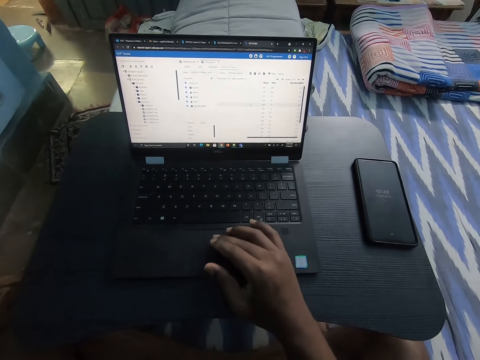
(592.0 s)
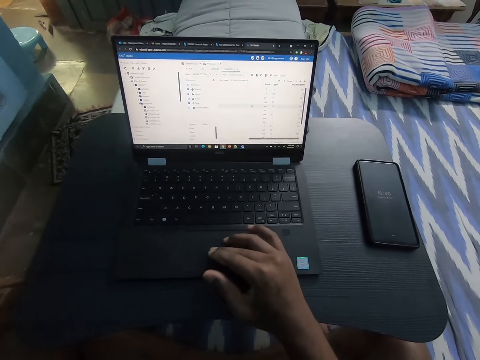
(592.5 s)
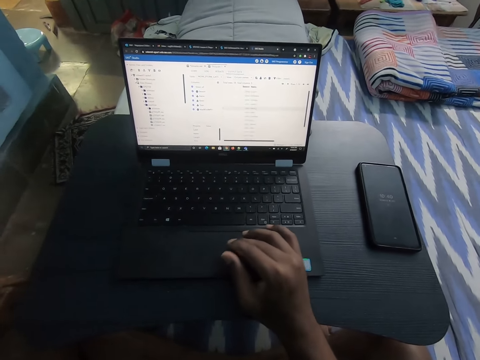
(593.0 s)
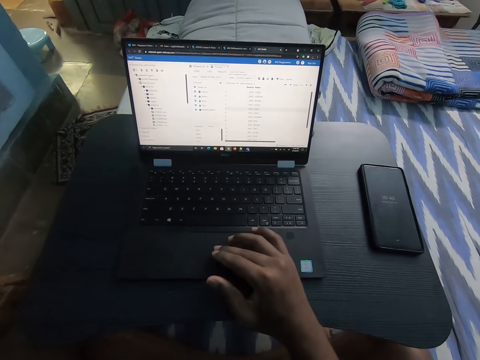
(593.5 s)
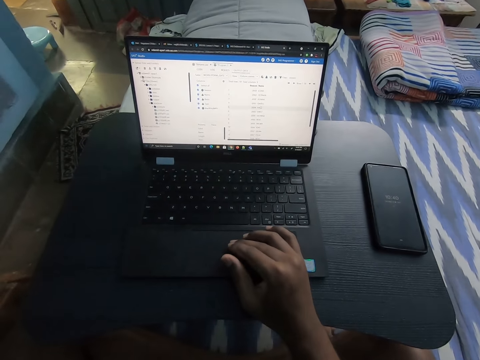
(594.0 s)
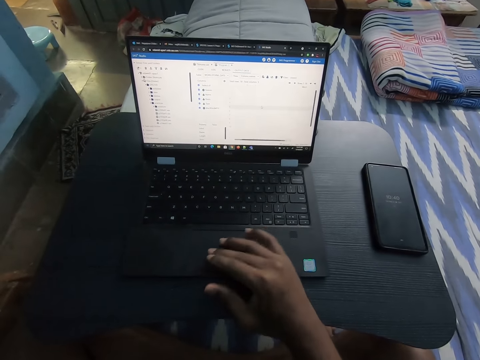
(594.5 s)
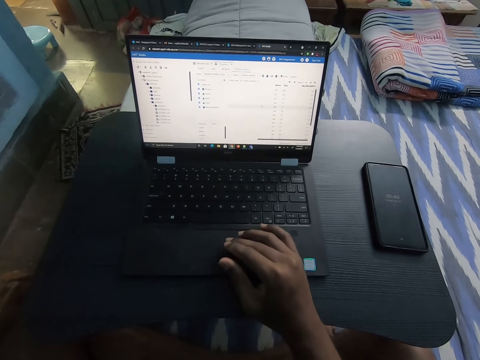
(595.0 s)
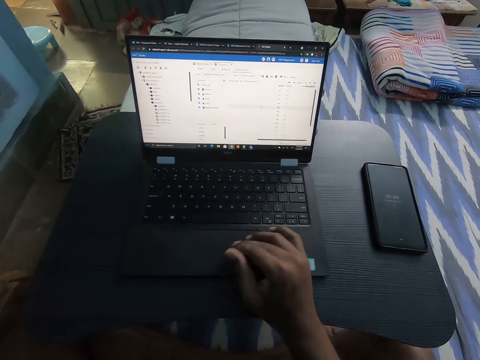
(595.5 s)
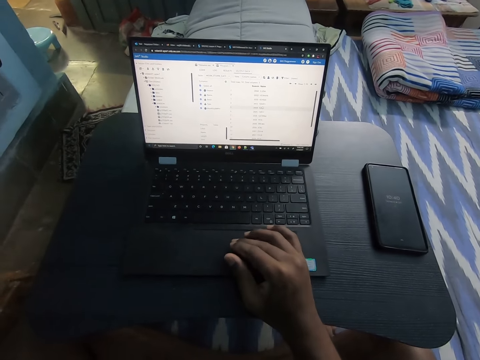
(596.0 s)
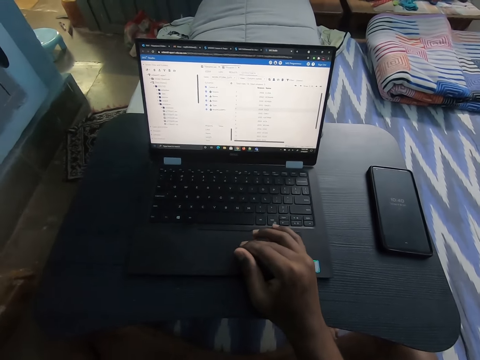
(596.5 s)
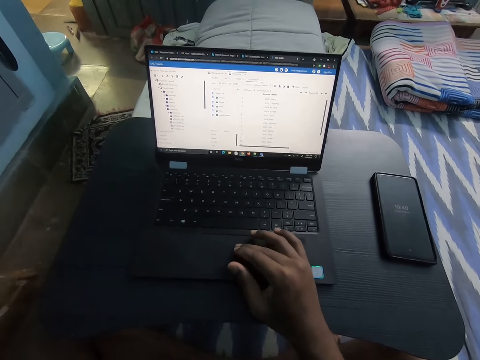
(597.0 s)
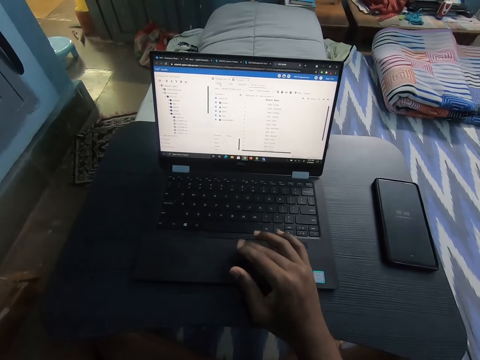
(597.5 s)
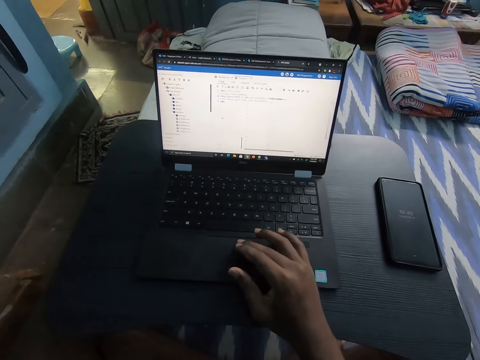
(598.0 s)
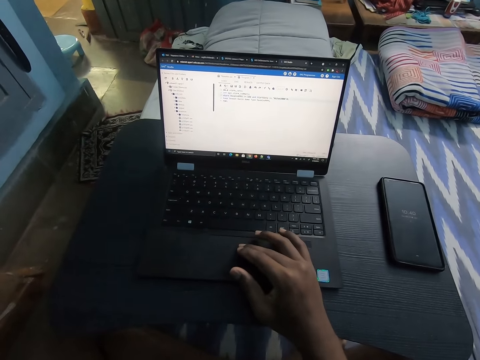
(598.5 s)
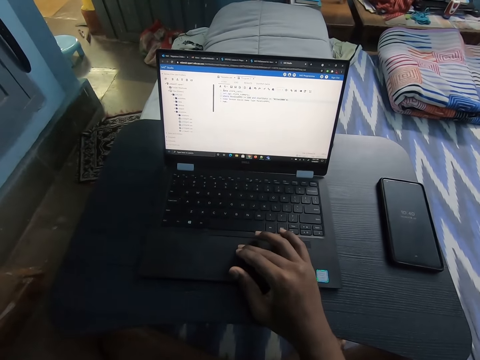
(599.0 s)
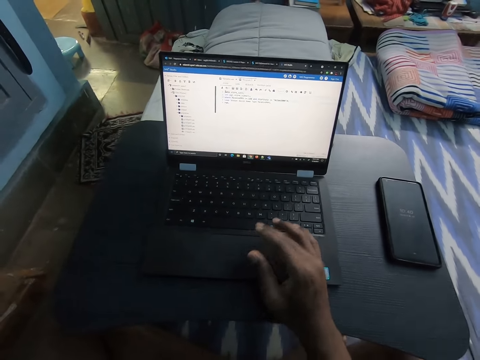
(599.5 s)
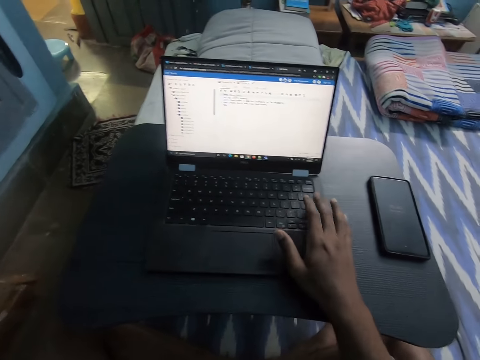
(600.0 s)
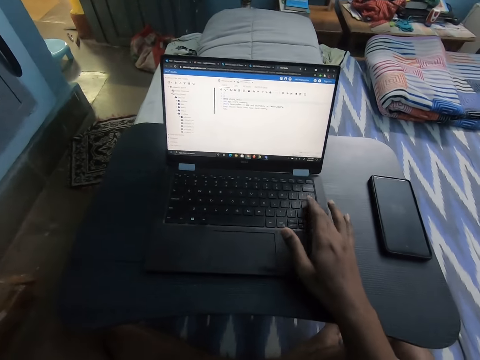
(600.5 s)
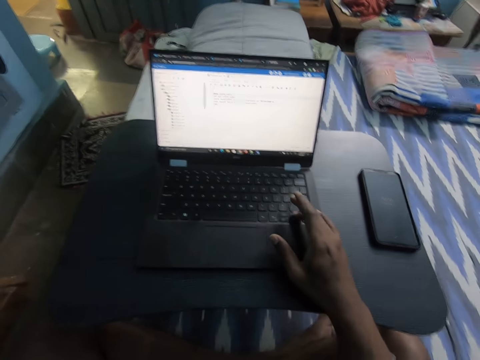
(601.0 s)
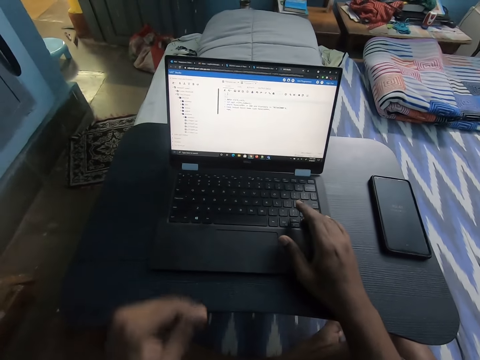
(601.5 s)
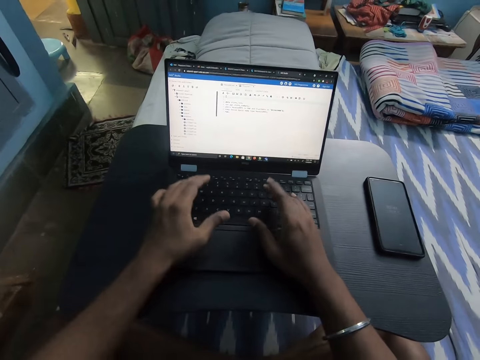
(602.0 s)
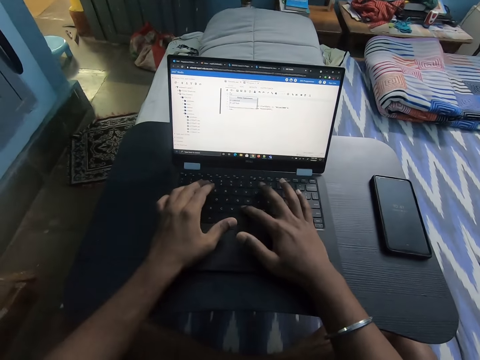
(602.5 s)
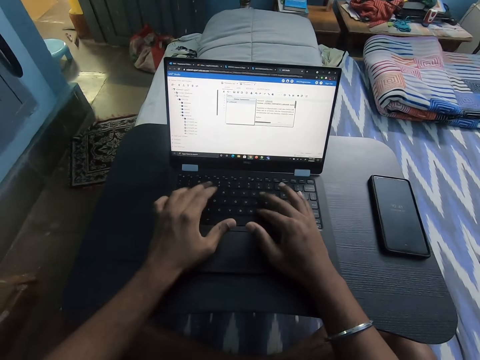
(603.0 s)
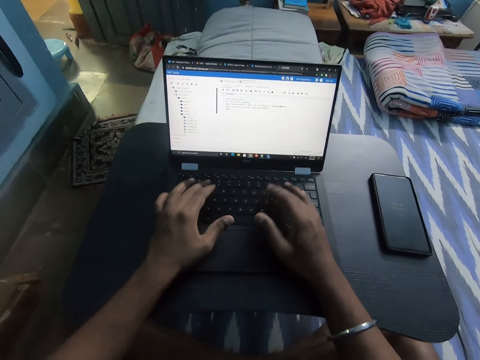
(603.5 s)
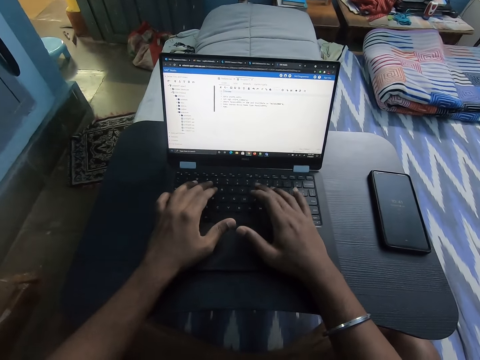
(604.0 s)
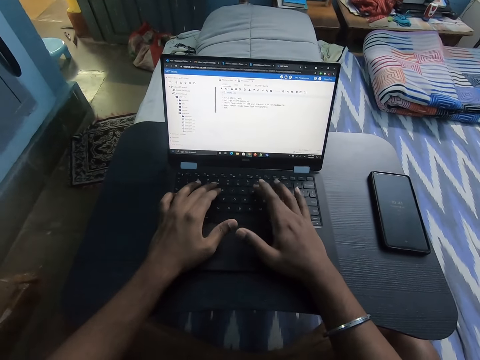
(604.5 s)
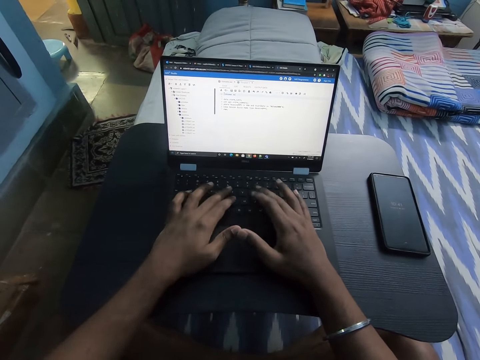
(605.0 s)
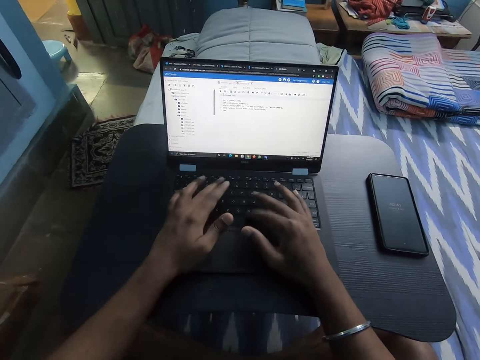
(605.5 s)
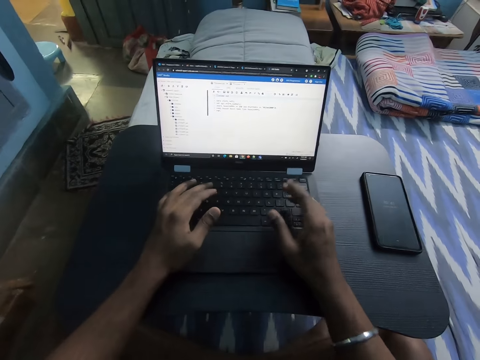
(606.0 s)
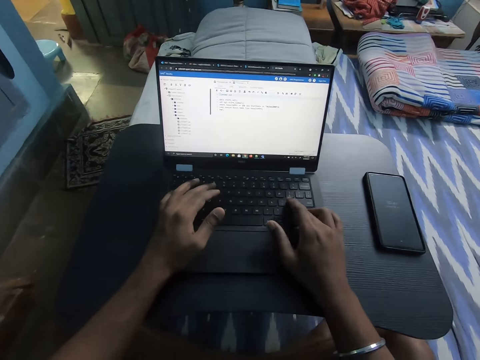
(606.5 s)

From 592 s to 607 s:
The camera wearer operates the laptop with both hands.

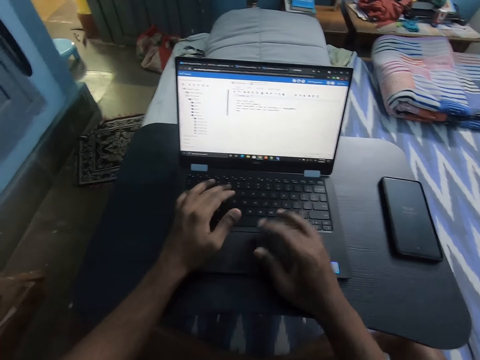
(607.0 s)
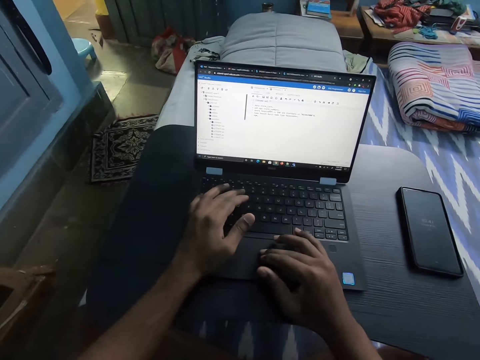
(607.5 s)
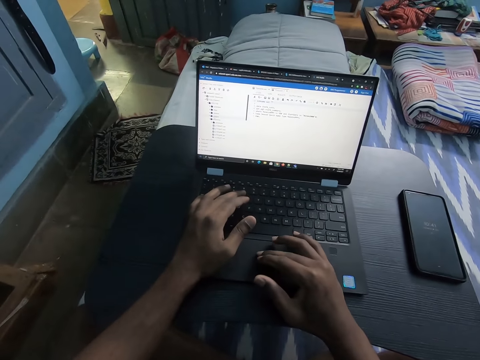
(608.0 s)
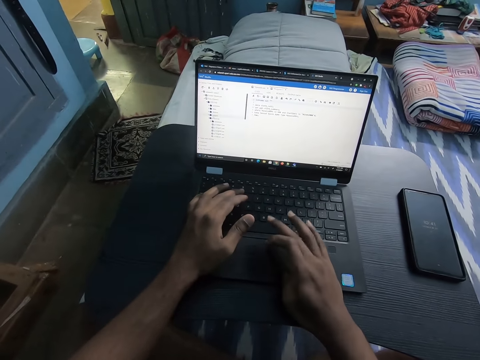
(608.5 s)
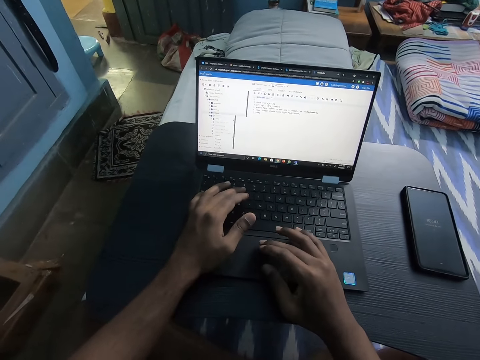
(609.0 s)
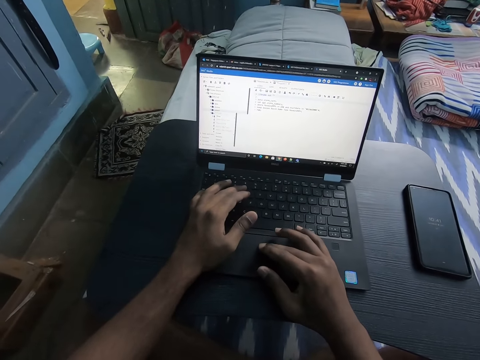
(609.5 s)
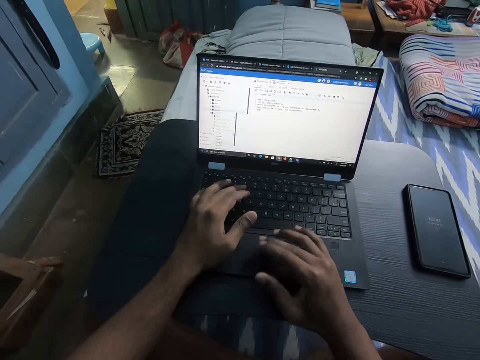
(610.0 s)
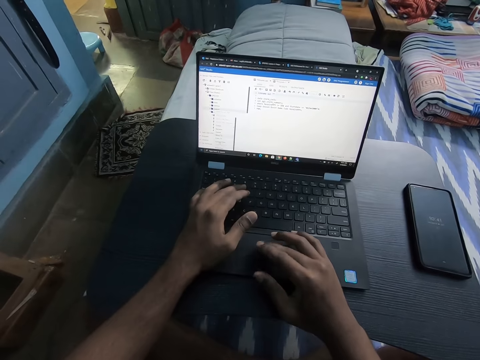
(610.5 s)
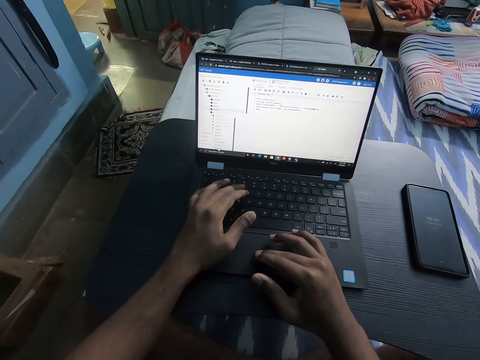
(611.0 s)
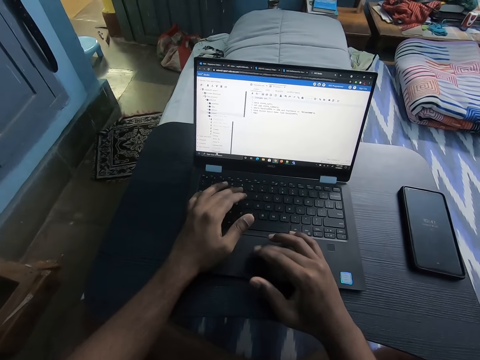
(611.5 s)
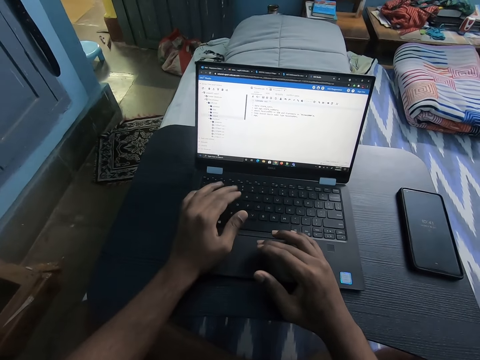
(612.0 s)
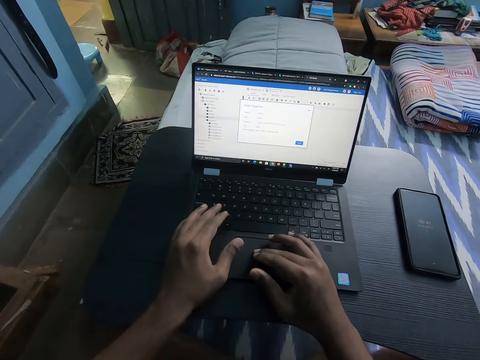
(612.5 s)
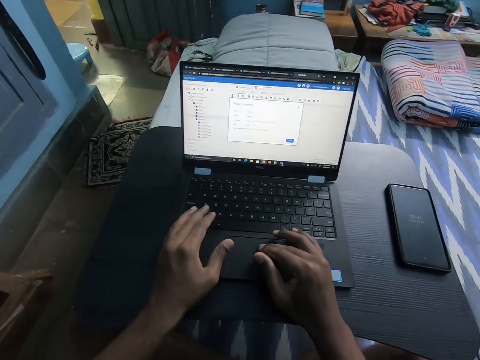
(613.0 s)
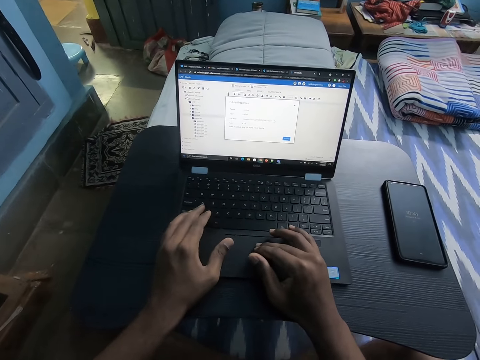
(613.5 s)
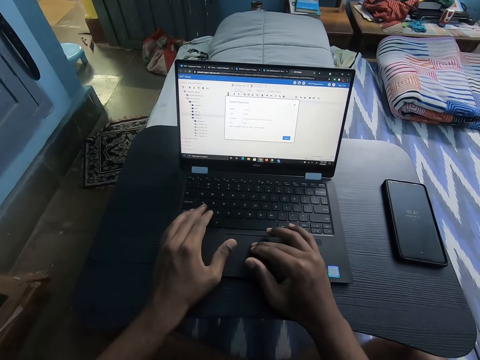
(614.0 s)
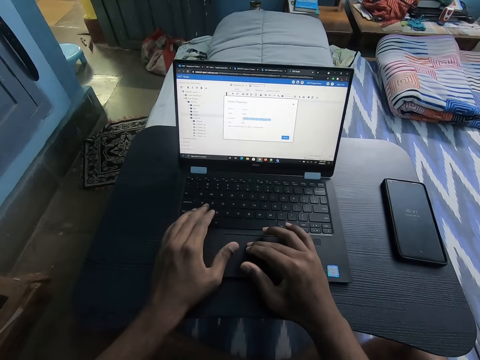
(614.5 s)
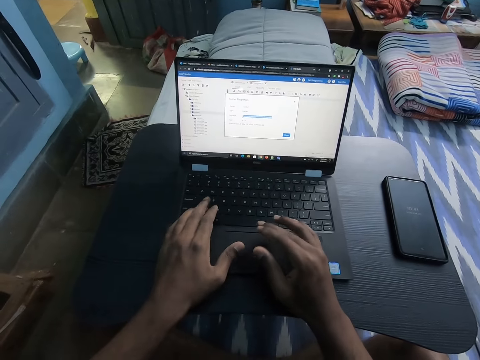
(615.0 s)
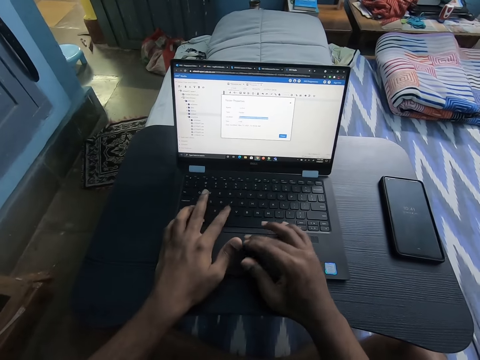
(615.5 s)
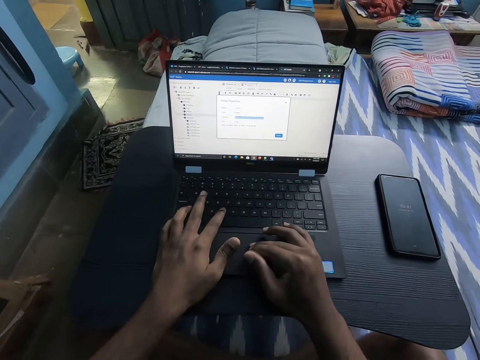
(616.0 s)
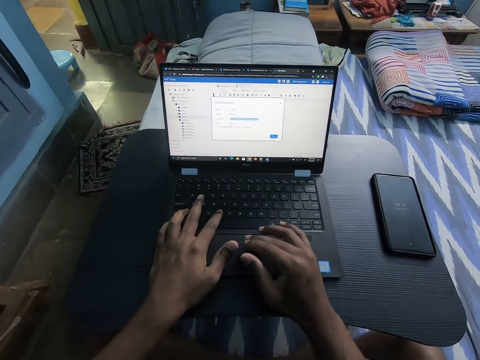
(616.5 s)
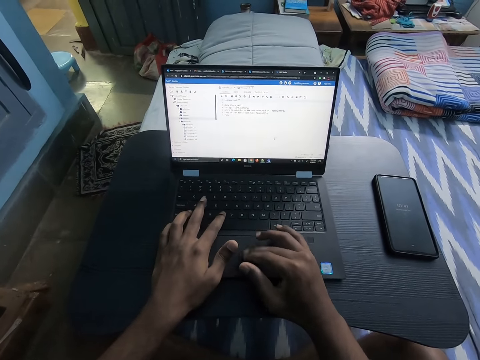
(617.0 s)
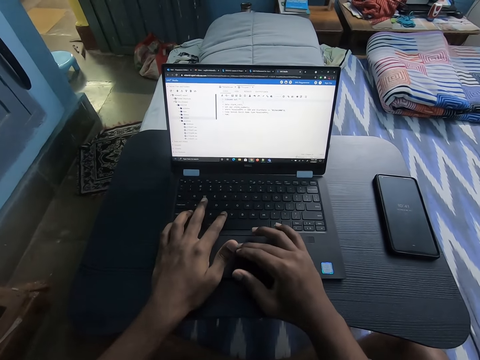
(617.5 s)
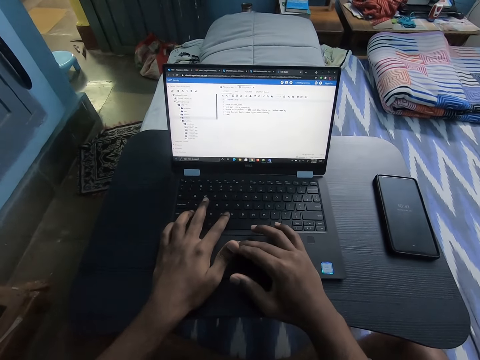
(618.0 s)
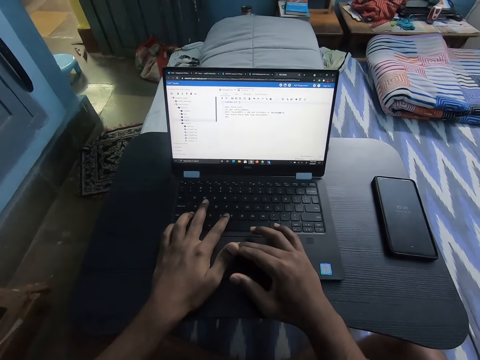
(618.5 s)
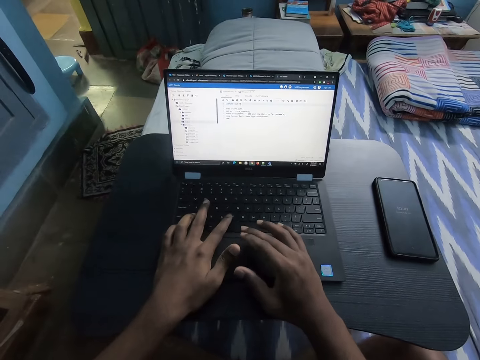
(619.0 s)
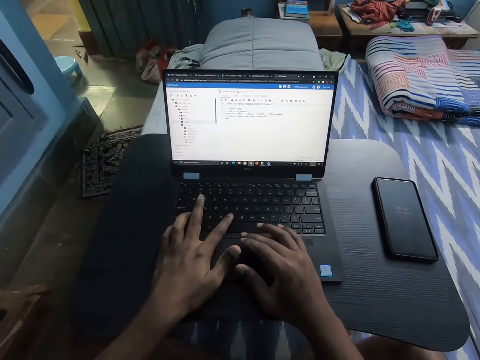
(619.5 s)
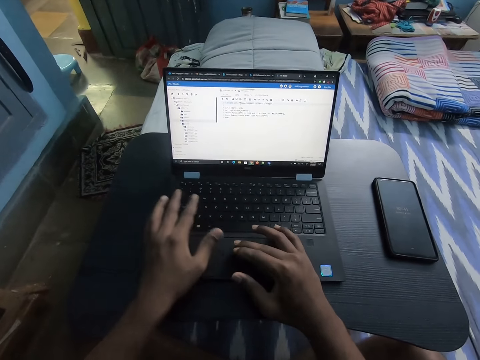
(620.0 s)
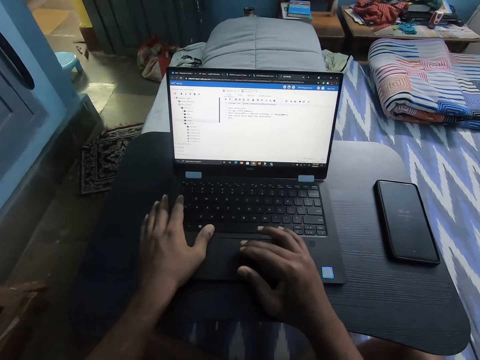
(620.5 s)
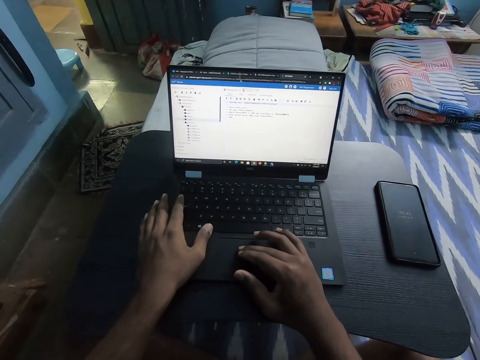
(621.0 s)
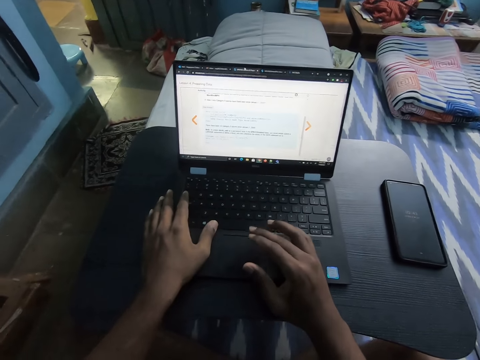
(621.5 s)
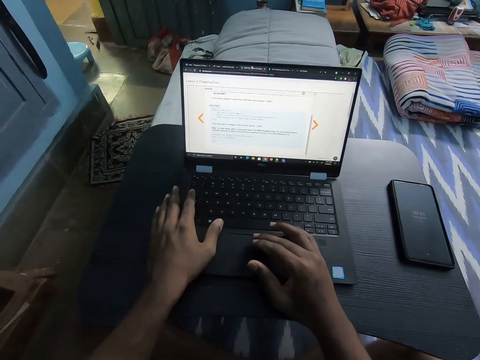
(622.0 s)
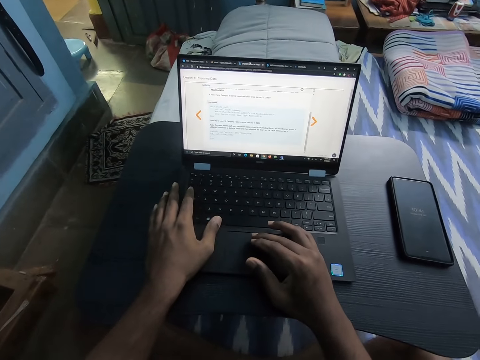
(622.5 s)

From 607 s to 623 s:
The camera wearer touches a mouse pad on the laptop.
